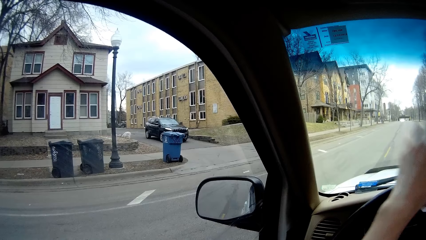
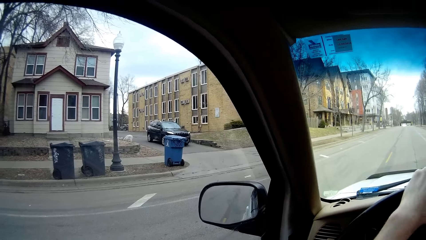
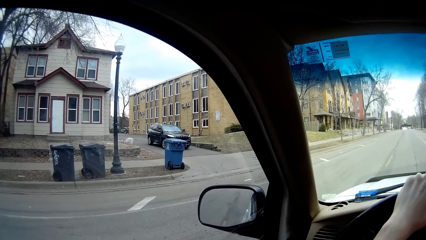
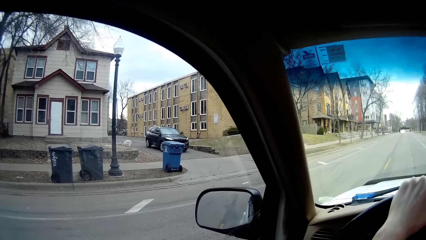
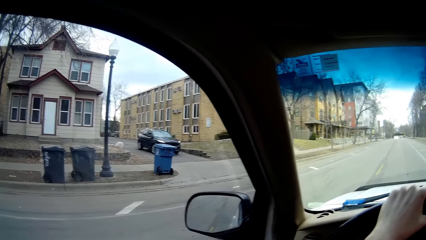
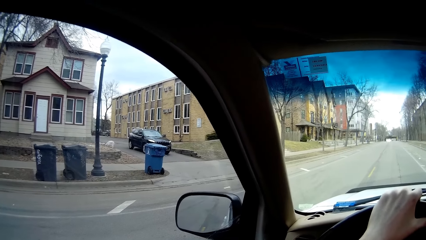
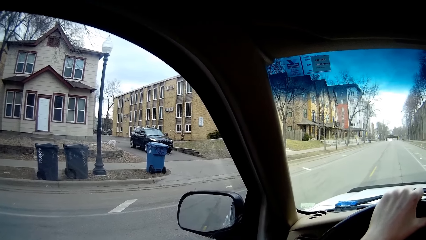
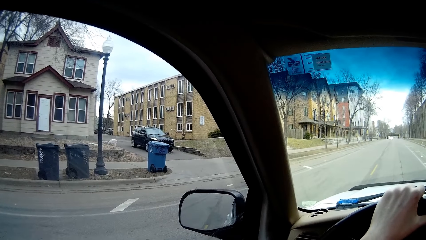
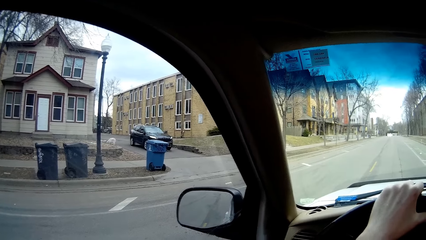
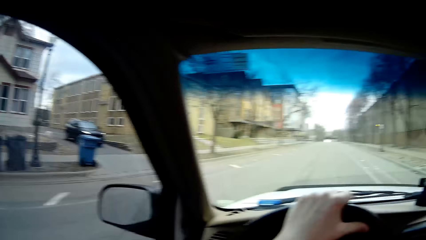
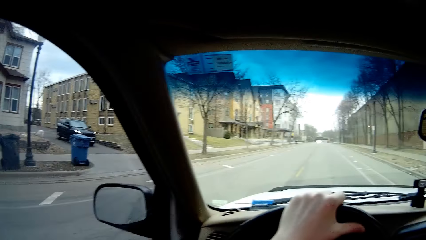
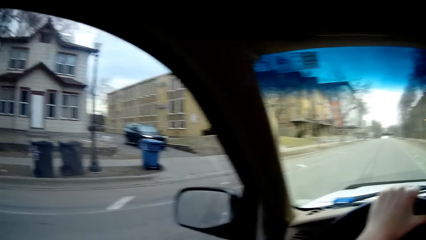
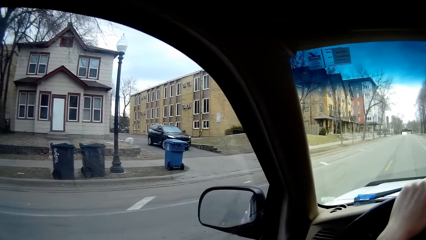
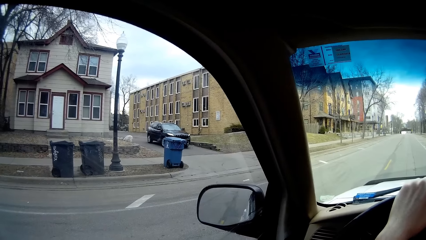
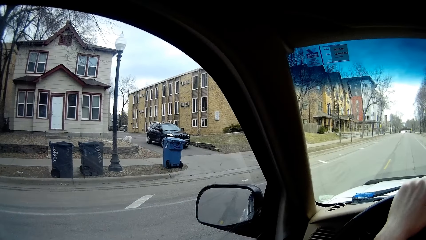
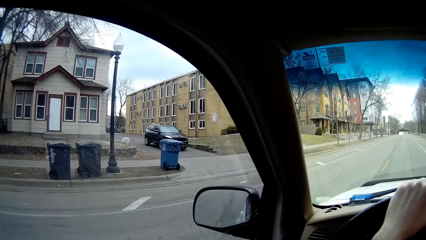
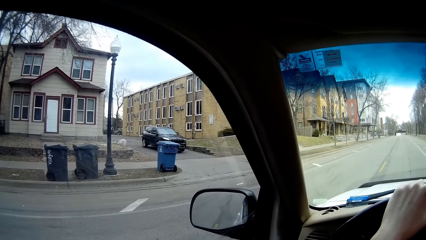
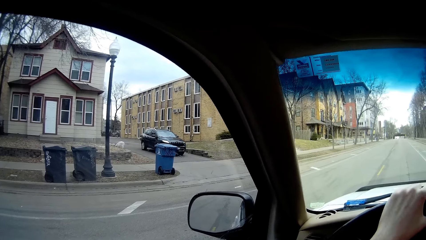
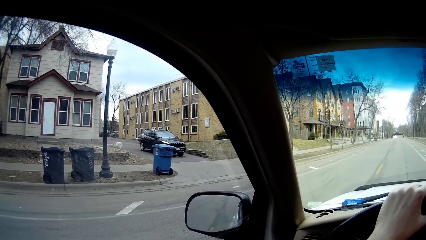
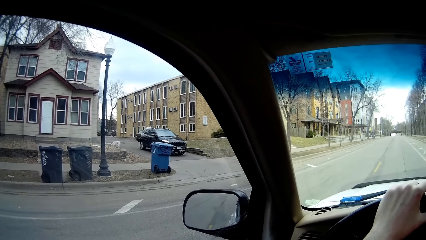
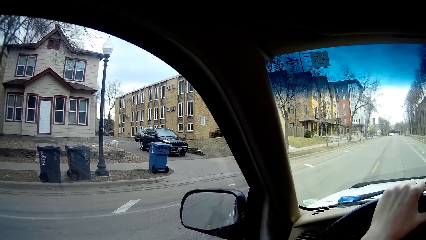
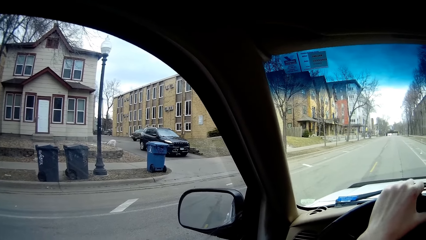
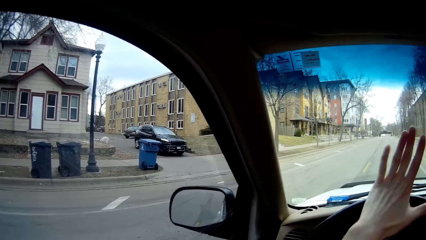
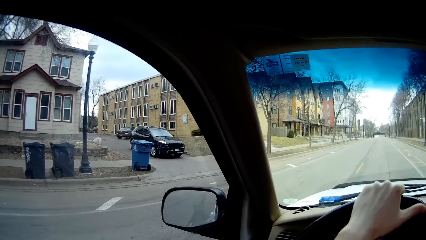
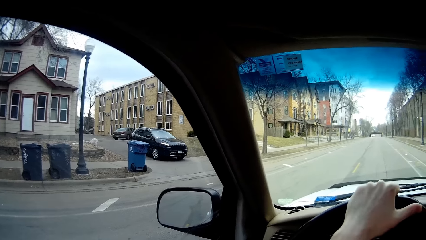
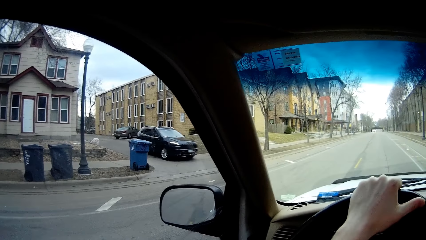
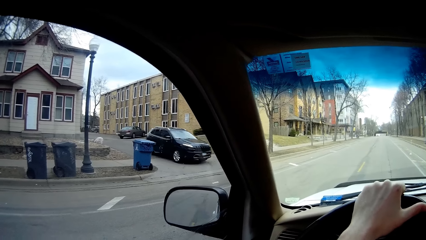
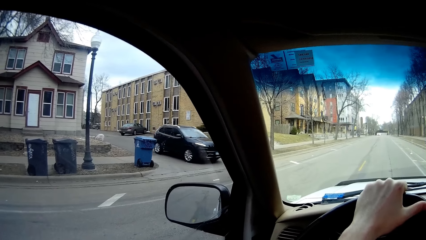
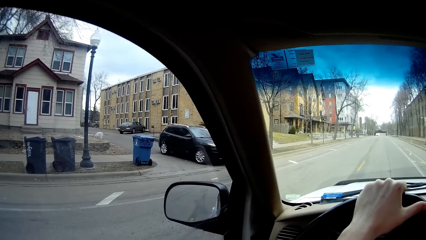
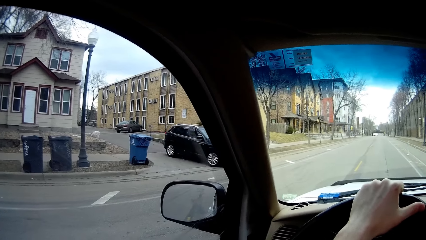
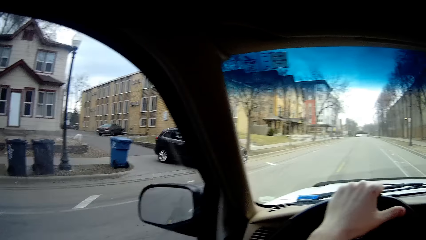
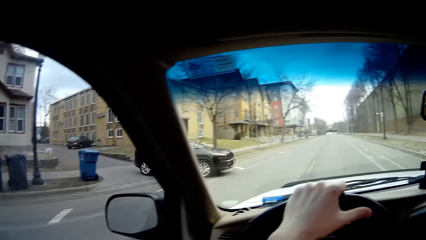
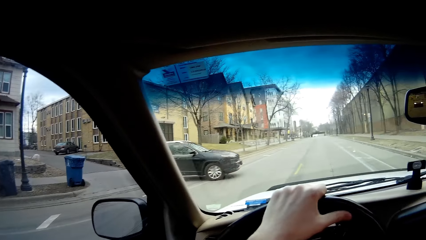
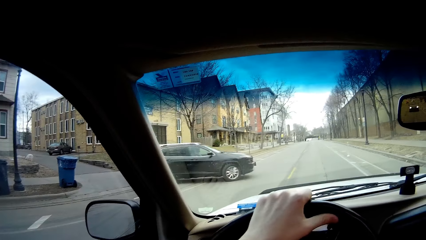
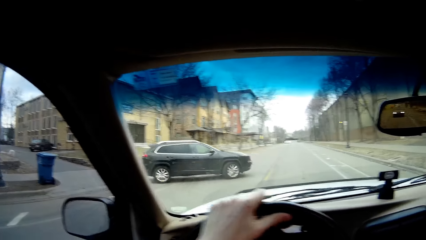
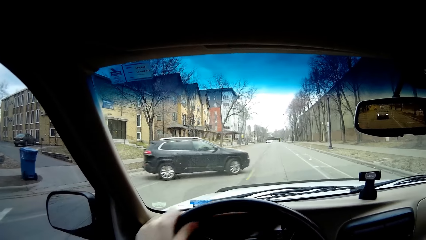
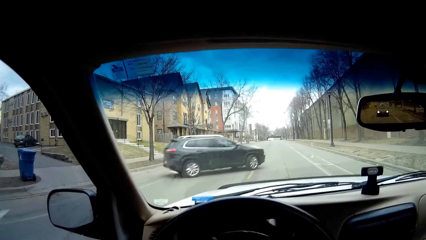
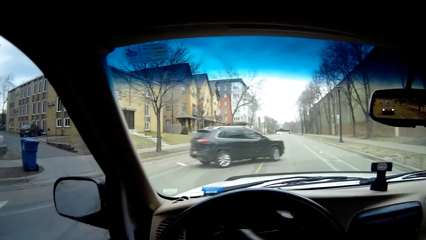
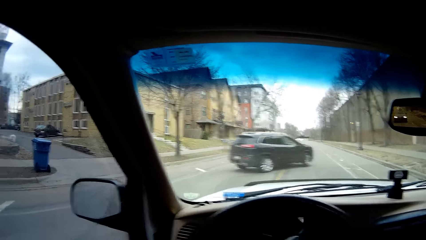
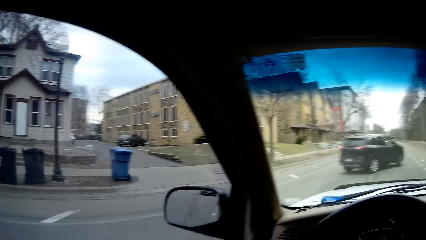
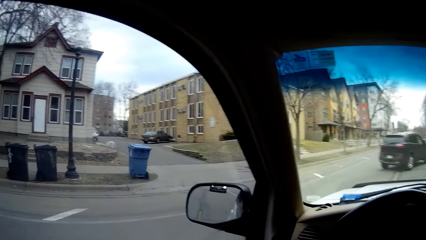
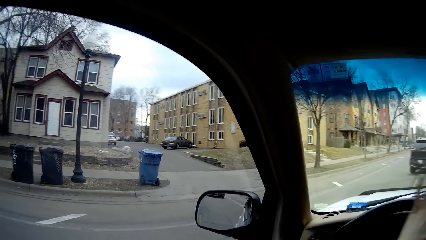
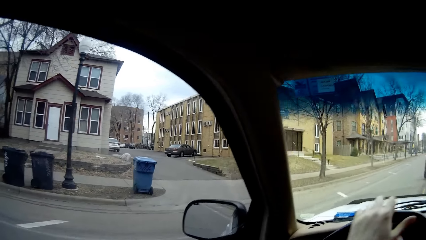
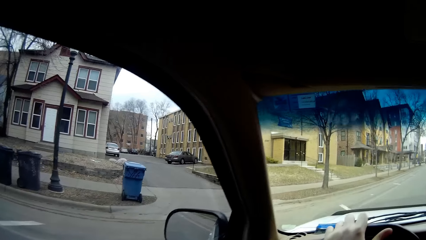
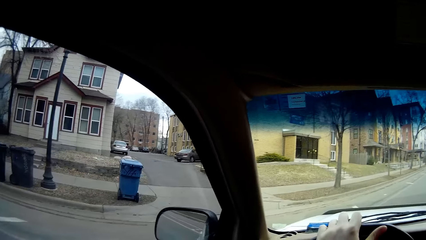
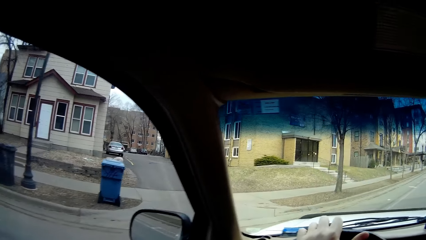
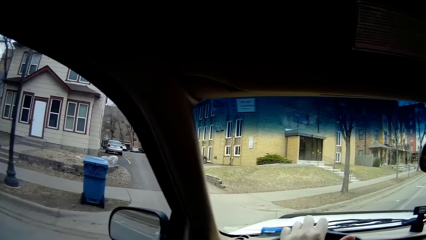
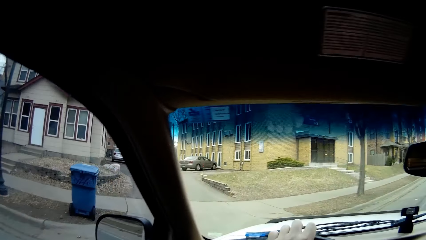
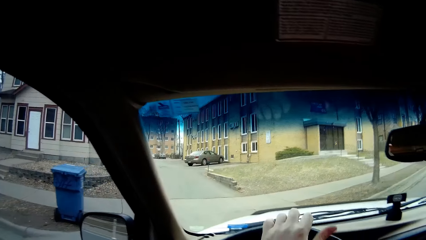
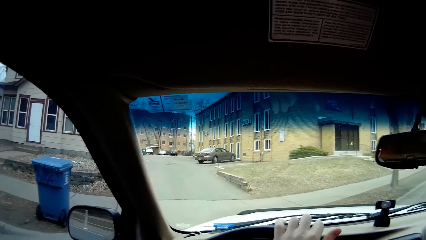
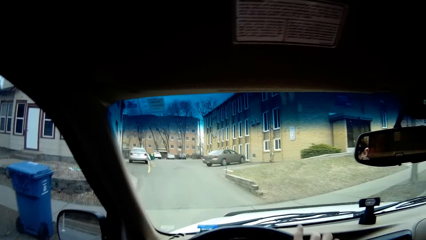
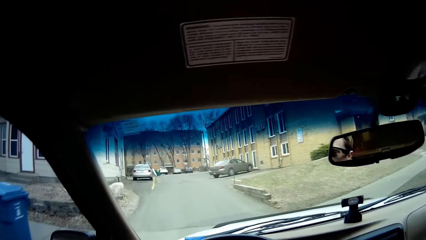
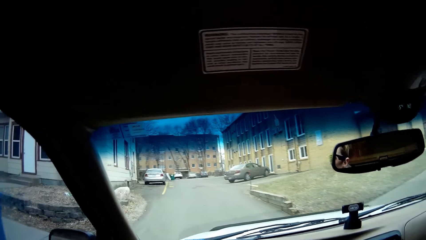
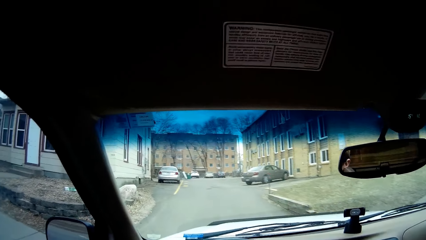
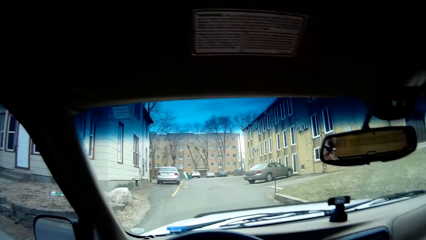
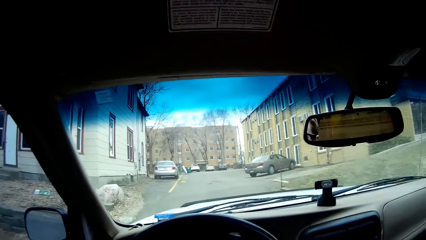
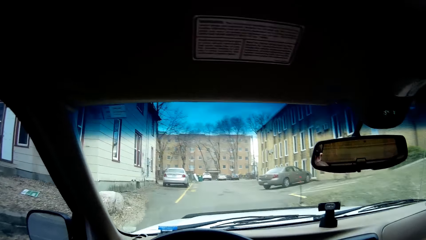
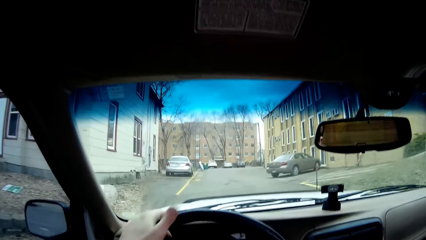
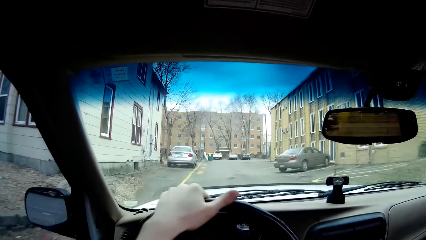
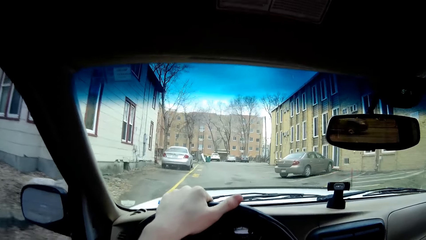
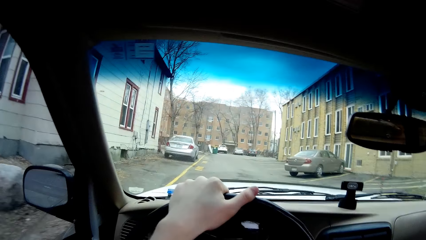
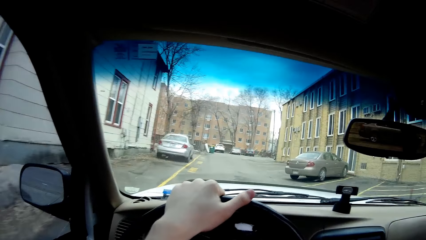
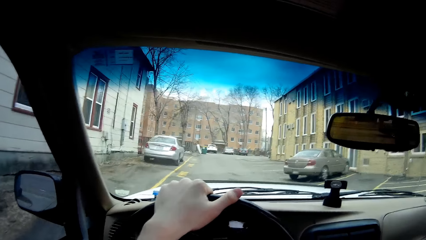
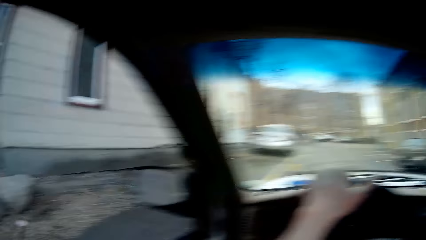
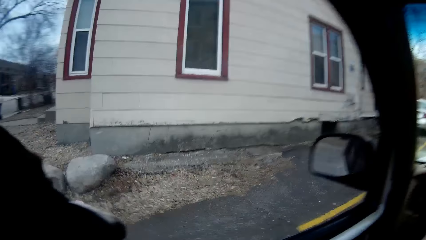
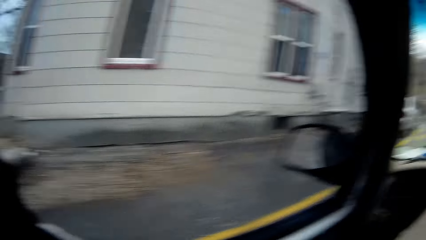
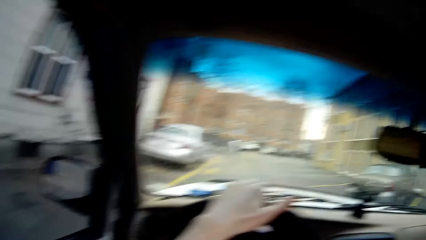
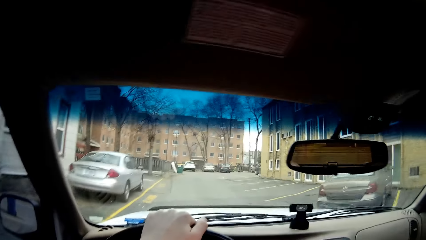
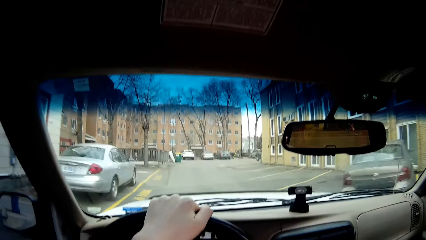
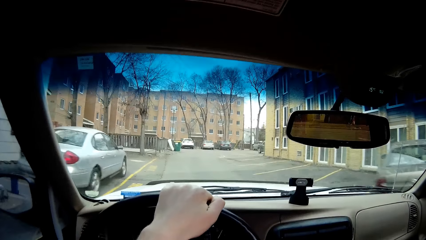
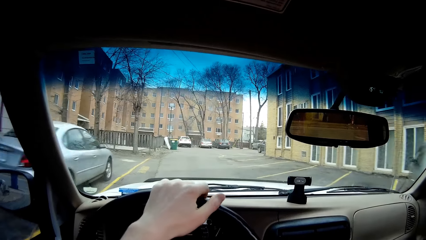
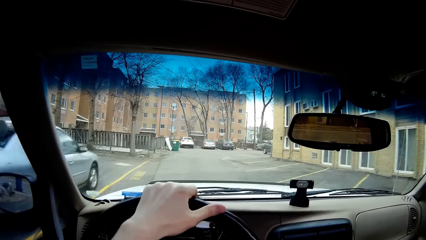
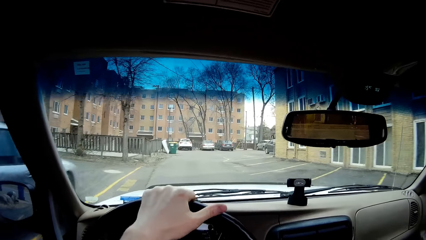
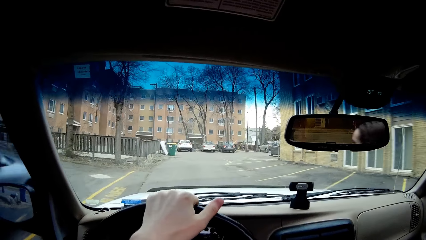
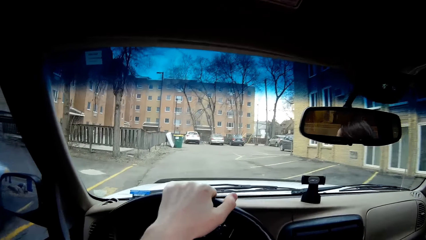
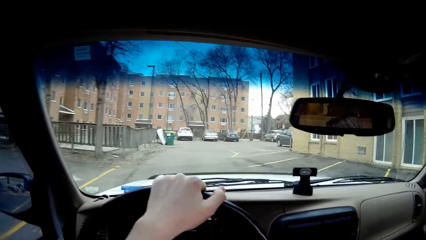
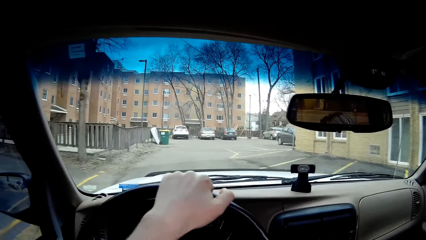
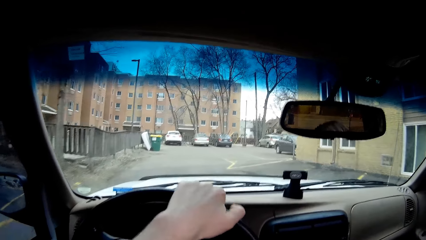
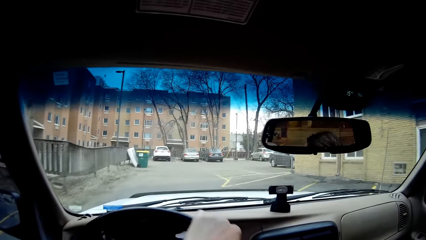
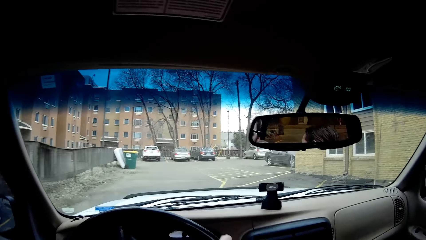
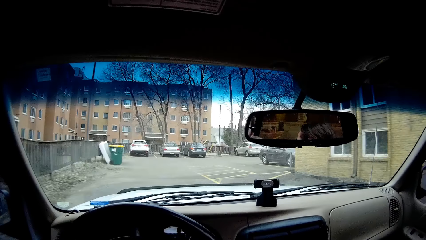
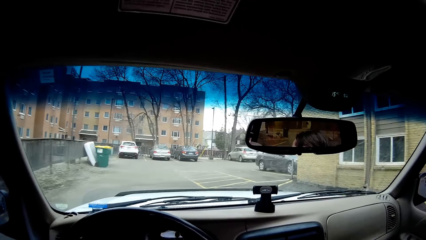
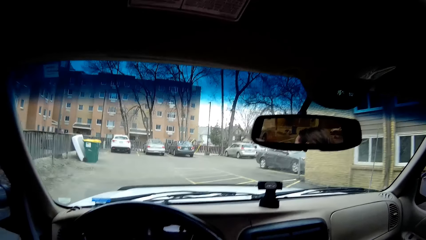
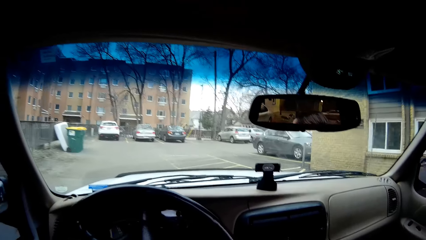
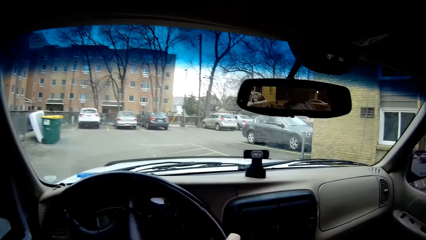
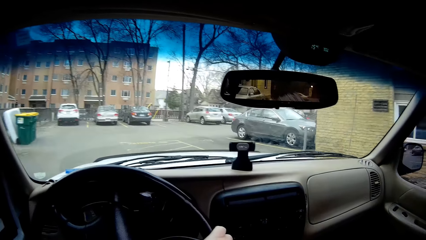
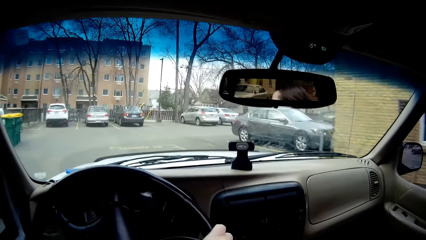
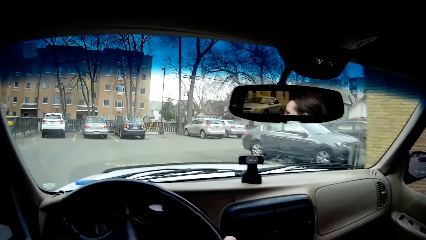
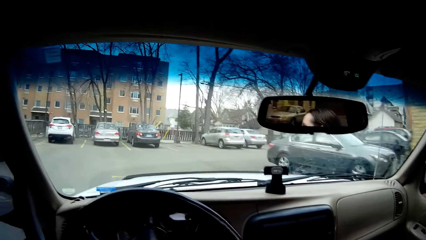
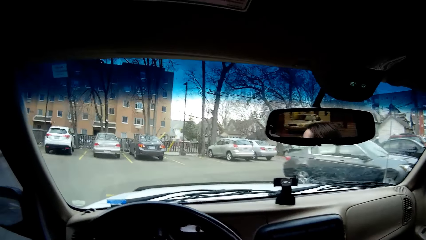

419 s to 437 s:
The camera wearer stops the car along the road. A black car drives in front of the camera wearer. The camera wearer drives the car. They make a right turn. They turn left. They drive the car.
